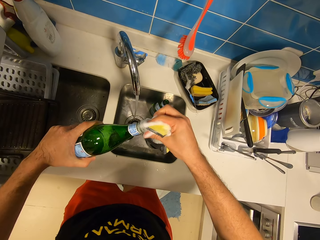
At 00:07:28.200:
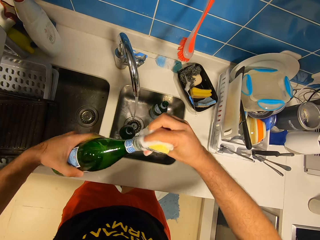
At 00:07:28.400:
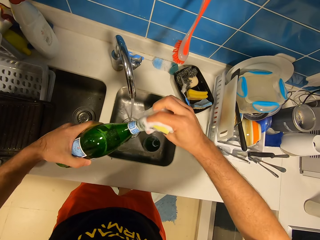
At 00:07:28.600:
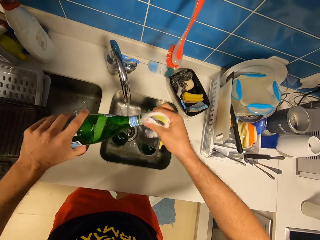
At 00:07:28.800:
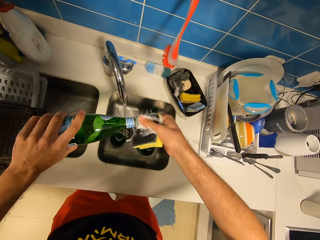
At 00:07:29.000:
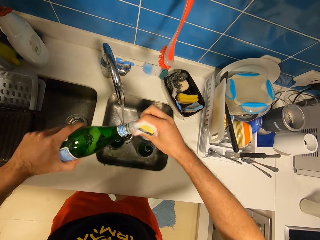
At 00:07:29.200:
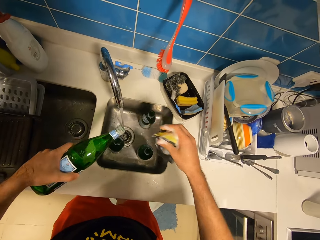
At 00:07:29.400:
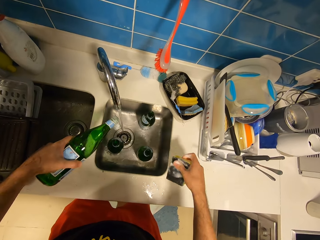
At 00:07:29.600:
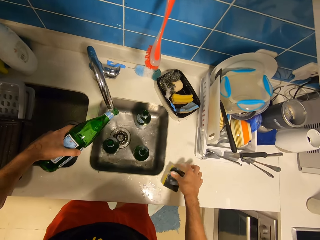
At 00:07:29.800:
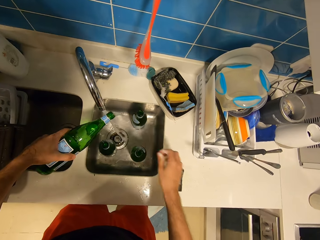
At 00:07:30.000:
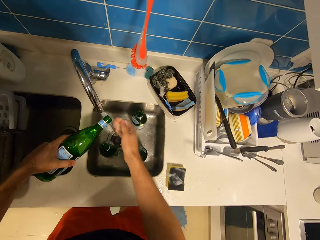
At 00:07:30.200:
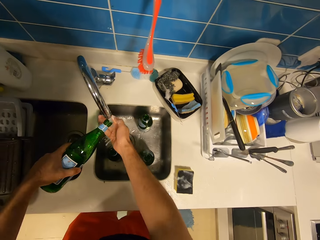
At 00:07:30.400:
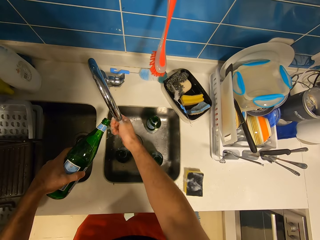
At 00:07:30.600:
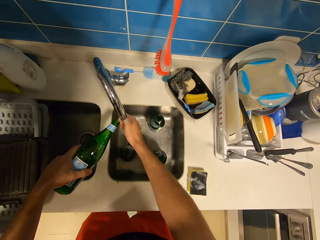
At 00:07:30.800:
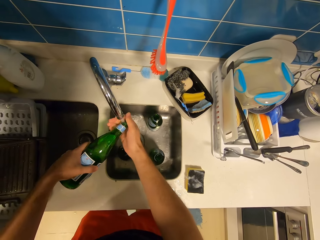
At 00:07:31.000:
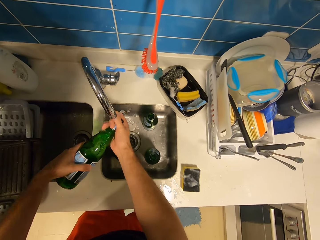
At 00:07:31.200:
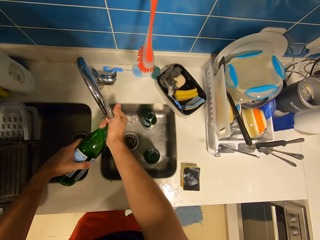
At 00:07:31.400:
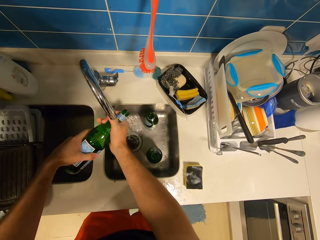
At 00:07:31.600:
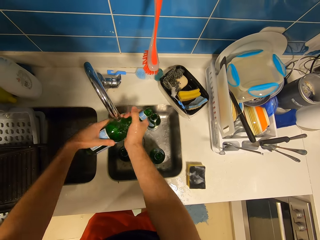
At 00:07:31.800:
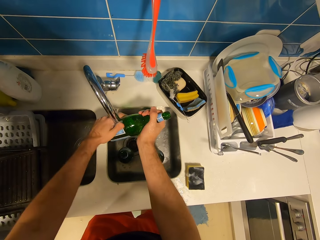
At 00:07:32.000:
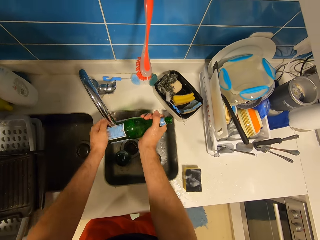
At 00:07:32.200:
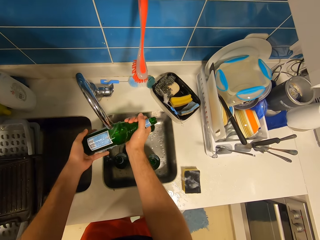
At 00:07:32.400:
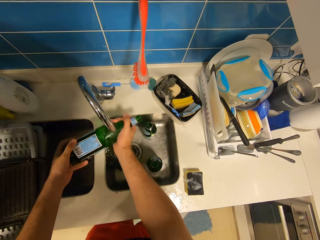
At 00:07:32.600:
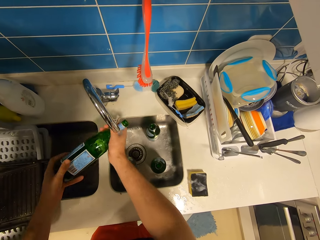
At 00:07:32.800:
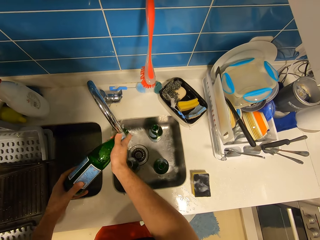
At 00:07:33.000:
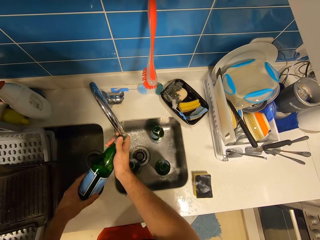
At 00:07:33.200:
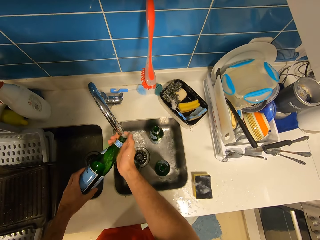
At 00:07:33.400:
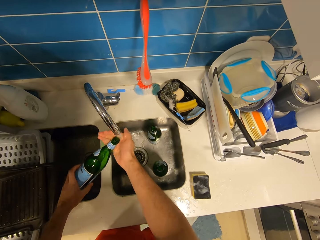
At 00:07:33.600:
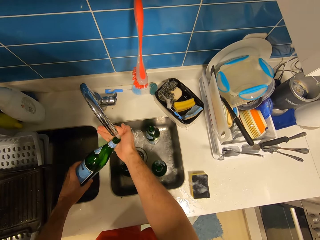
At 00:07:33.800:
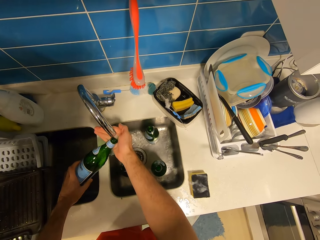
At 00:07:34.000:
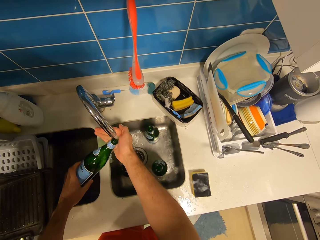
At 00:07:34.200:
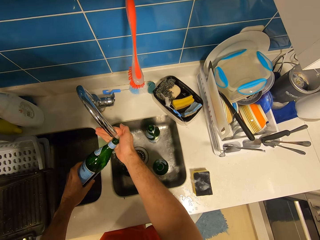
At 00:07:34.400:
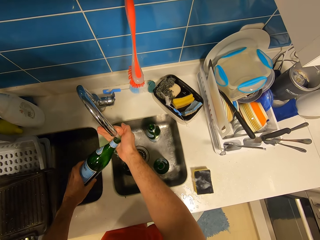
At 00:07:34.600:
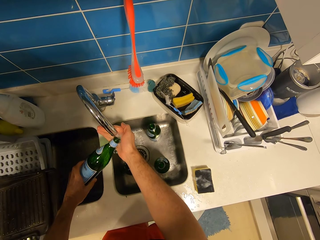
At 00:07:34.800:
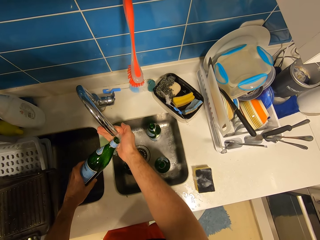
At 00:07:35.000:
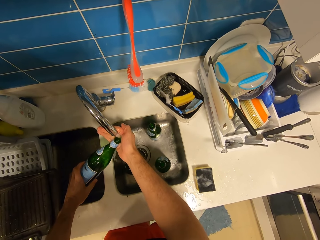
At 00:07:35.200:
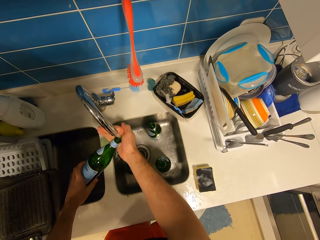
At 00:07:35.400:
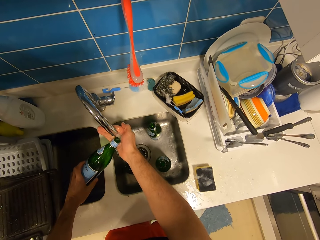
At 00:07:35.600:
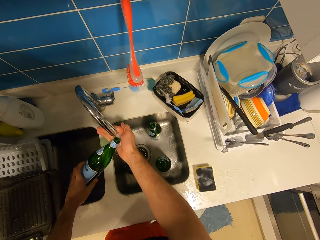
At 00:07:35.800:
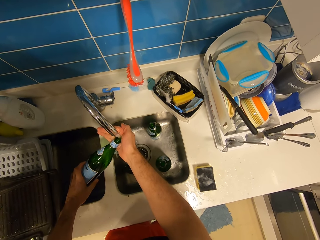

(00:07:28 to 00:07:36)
The camera wearer rinses the bottle under the tap with both hands. They fill the bottle with water.

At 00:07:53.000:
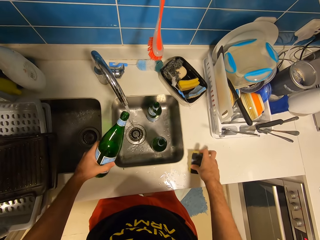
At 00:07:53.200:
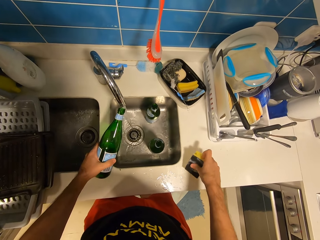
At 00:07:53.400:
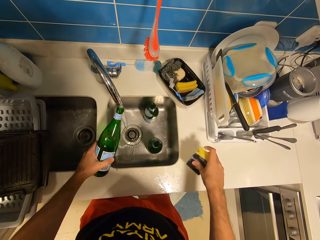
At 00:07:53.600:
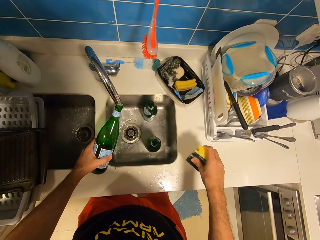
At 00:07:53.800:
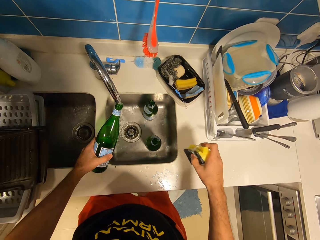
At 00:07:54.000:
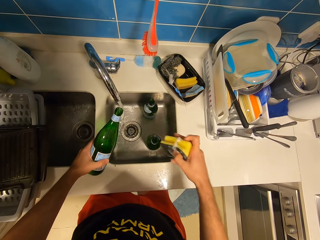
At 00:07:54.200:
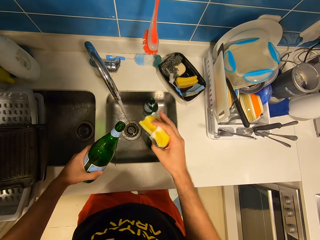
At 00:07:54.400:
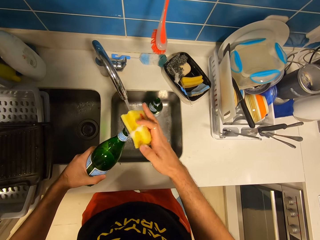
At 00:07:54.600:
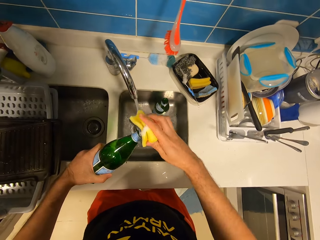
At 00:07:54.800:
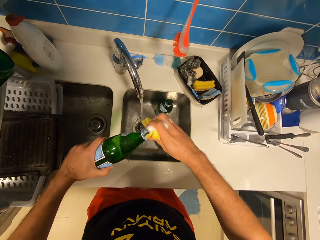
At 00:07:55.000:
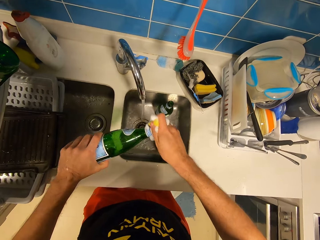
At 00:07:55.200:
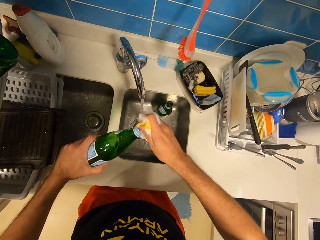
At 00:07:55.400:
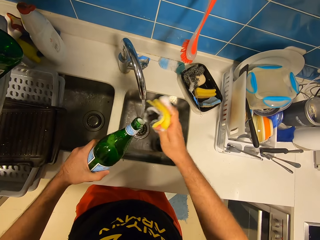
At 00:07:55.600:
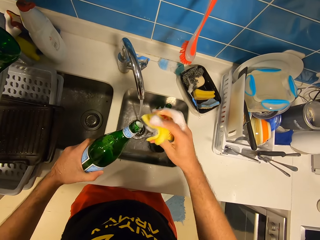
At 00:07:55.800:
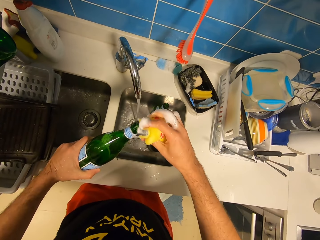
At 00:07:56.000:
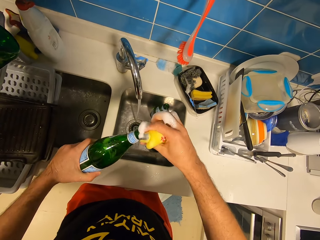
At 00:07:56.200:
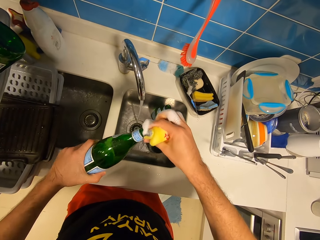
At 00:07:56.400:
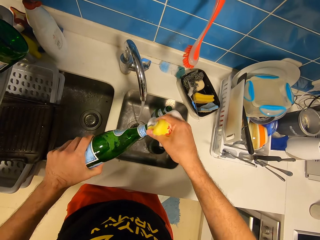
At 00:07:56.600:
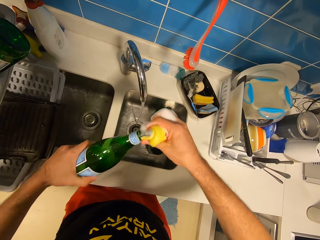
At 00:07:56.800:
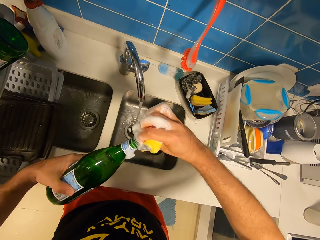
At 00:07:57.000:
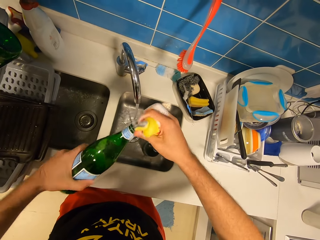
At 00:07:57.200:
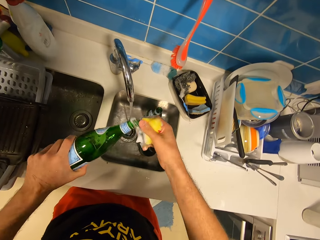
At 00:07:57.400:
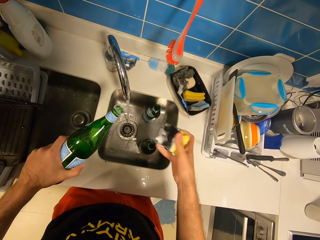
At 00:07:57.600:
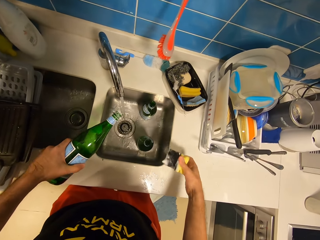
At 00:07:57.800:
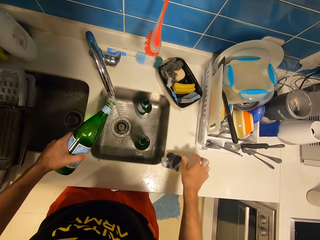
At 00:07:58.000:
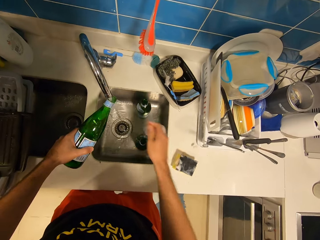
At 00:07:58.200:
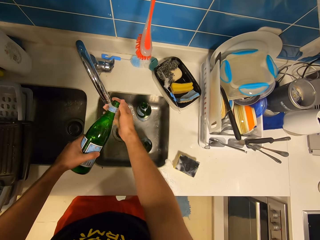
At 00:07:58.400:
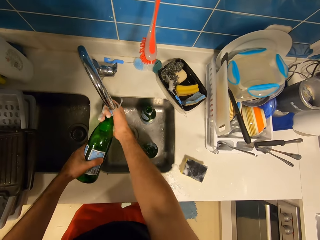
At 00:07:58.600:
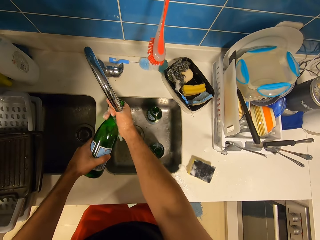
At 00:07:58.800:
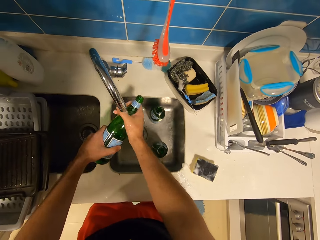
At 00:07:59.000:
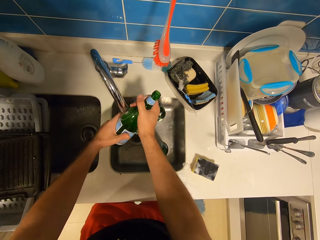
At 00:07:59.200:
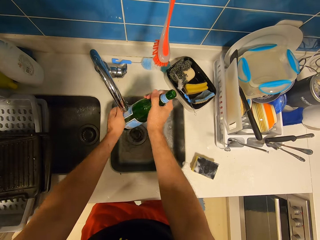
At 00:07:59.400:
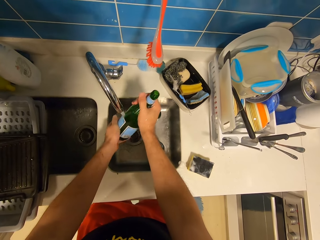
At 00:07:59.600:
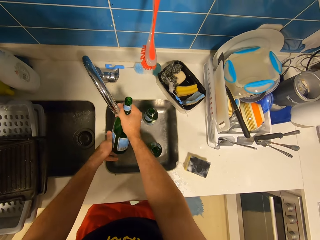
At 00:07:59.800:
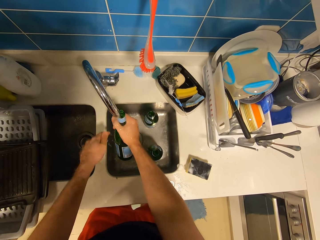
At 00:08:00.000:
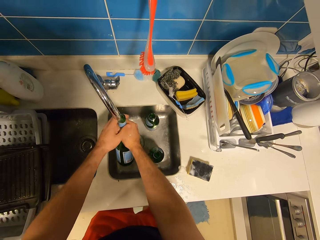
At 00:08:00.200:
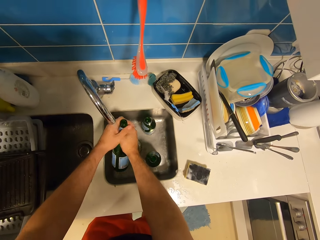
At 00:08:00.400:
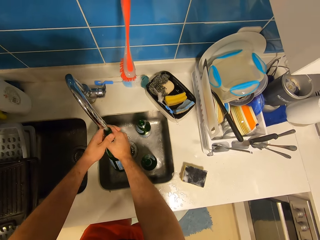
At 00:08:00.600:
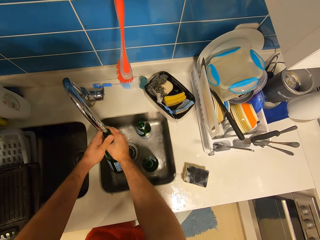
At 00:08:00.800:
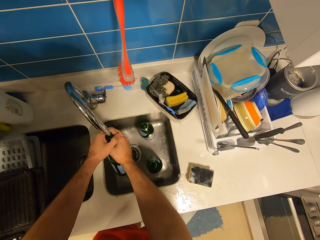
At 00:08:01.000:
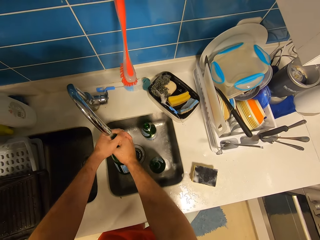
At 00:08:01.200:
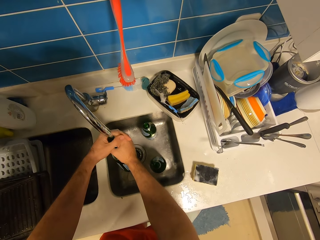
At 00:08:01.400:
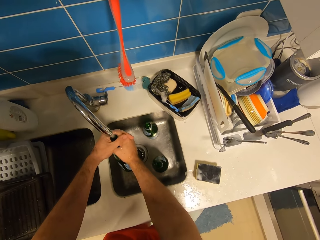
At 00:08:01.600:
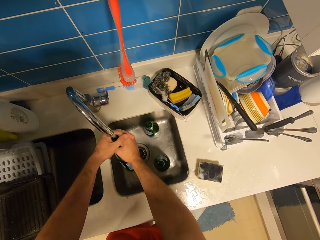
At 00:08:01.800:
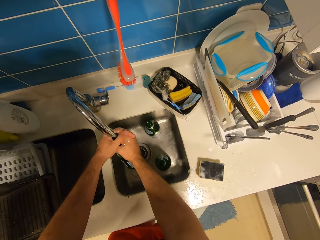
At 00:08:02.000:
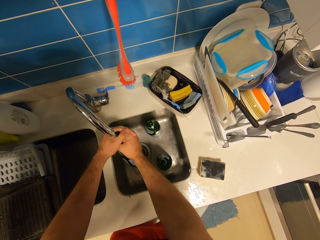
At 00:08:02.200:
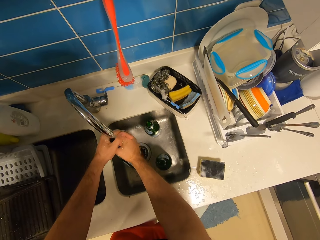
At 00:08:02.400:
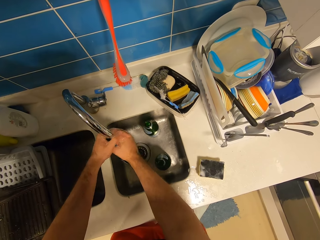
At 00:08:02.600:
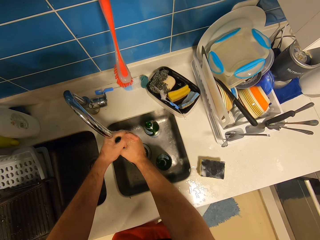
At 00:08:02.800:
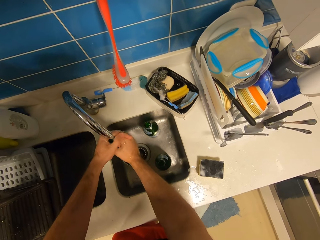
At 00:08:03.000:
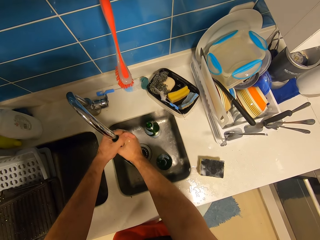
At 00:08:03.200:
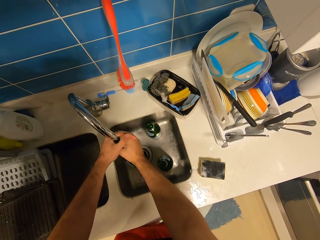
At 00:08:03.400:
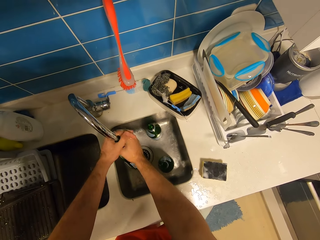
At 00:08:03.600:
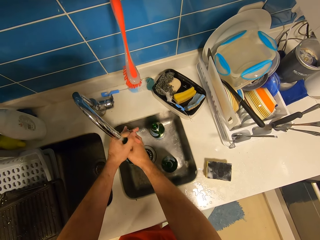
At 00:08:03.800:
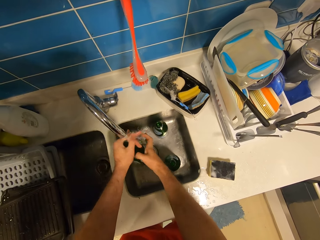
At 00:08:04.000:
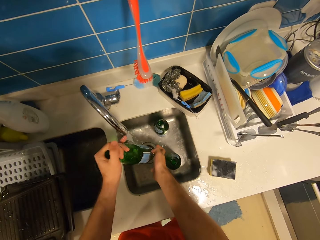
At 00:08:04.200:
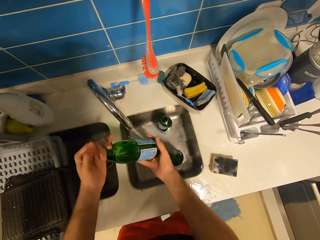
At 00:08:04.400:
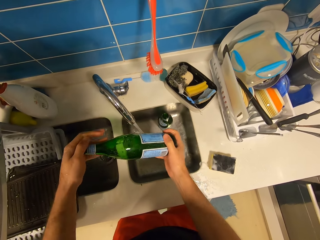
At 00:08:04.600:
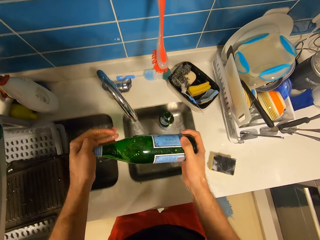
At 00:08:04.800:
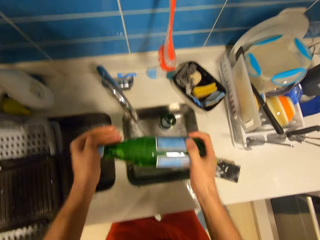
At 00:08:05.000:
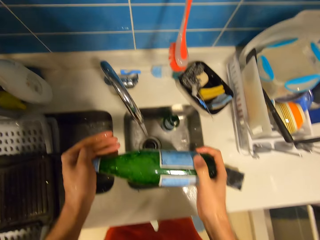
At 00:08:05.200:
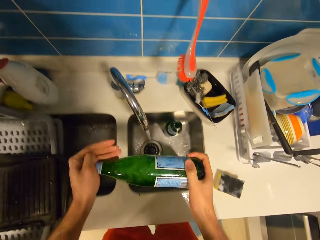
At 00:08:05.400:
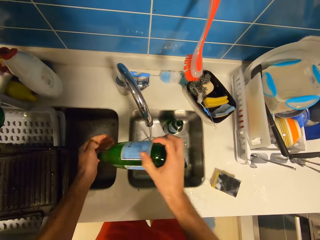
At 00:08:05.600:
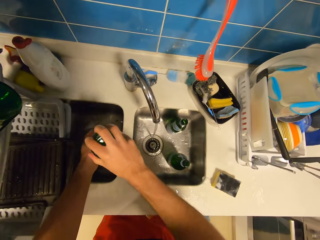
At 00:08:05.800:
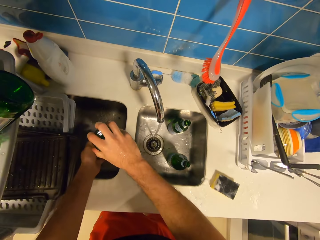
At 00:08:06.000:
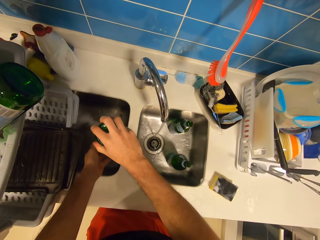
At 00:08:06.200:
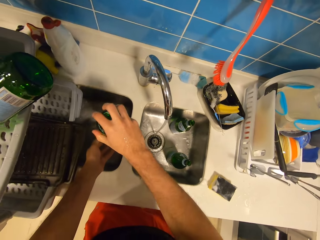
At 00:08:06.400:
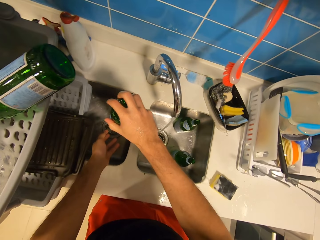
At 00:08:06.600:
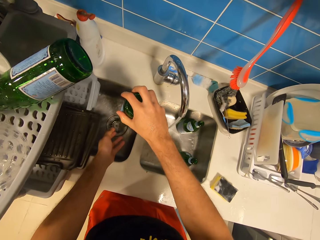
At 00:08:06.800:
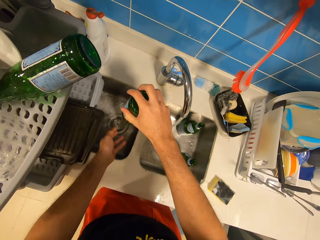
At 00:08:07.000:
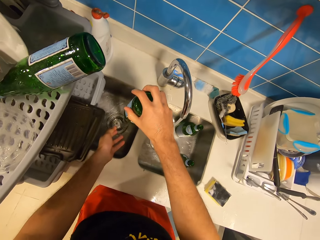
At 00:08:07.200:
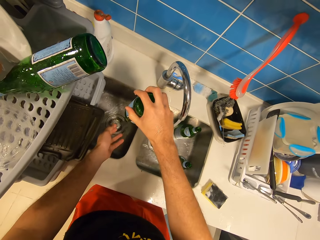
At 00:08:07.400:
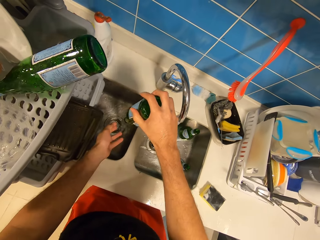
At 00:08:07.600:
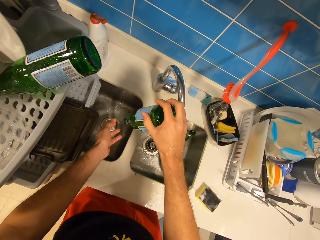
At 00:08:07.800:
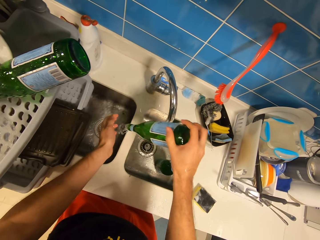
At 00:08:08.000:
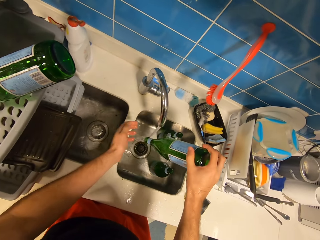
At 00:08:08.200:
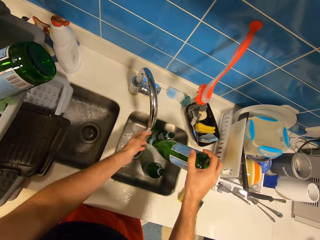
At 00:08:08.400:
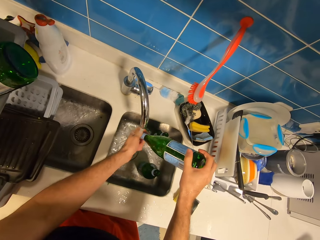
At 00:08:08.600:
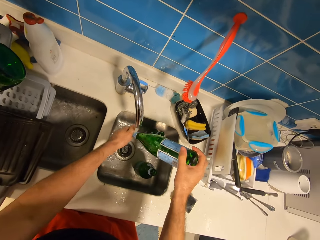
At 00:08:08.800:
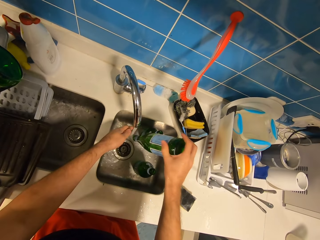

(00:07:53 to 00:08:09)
The camera wearer picks up the sponge on the kitchen slab with his right hand. He fills the bottle with water. He washes the bottle with the sponge in his right hand. He fills the bottle with water. He shakes the bottle with both hands. He pours the water in the bottle into the sink.
